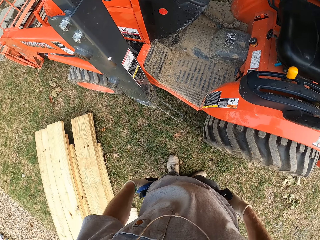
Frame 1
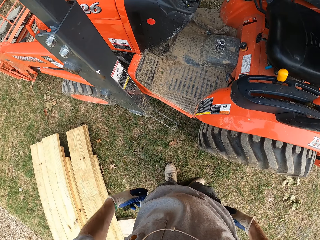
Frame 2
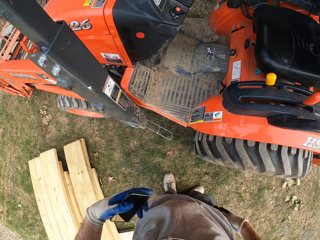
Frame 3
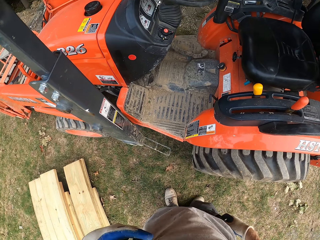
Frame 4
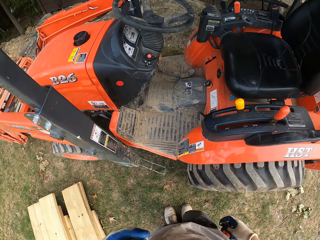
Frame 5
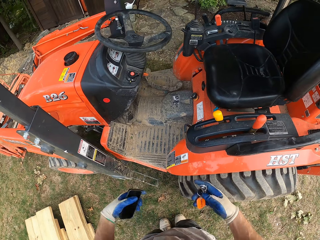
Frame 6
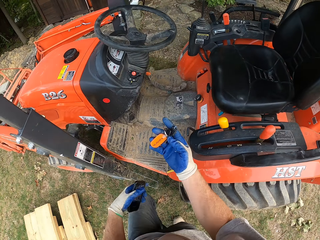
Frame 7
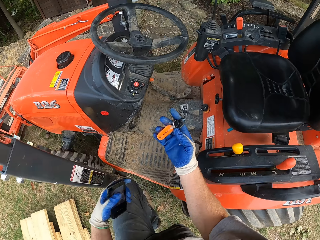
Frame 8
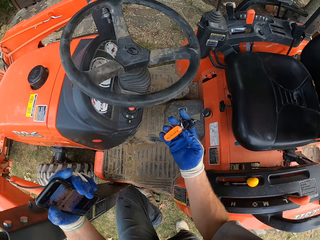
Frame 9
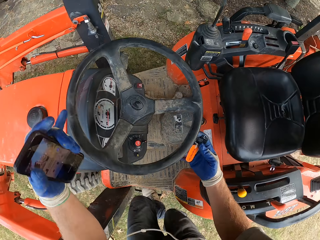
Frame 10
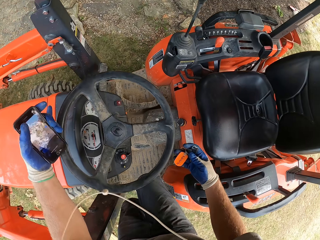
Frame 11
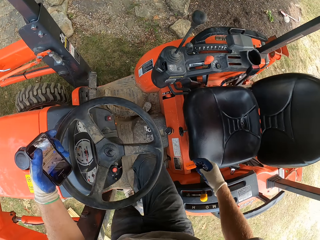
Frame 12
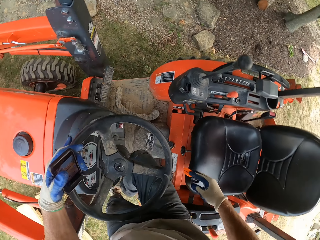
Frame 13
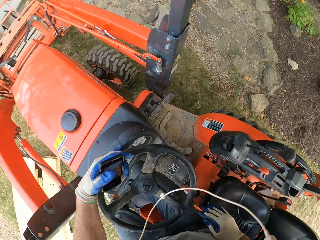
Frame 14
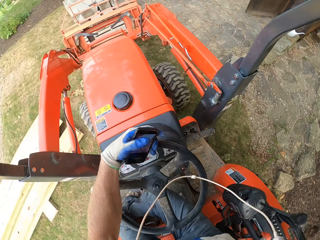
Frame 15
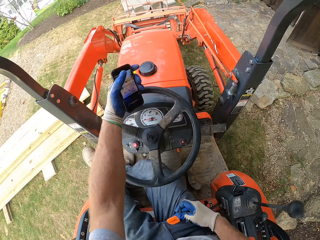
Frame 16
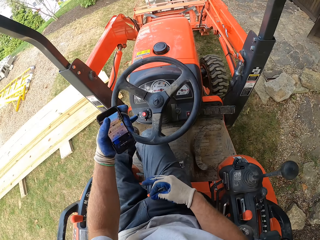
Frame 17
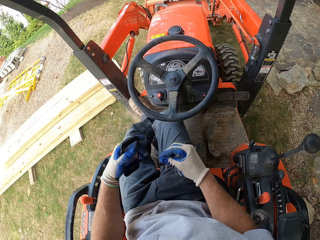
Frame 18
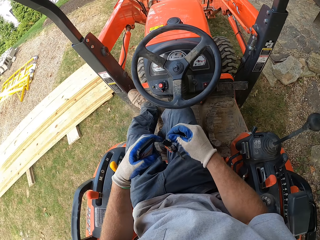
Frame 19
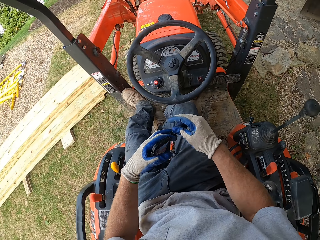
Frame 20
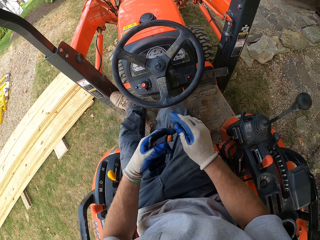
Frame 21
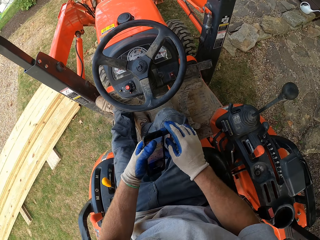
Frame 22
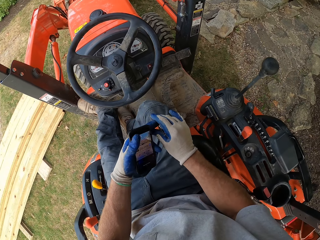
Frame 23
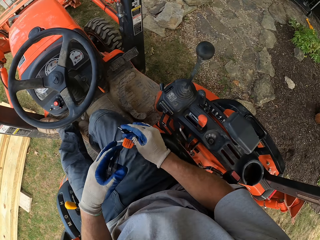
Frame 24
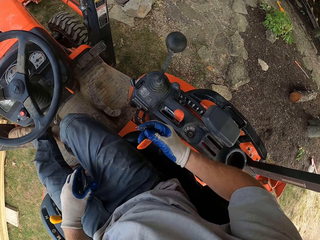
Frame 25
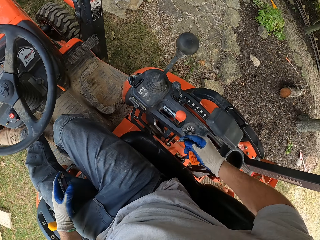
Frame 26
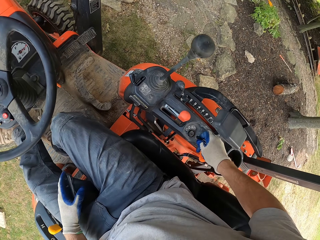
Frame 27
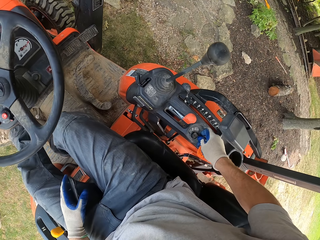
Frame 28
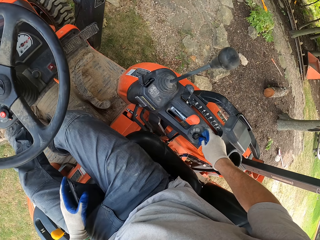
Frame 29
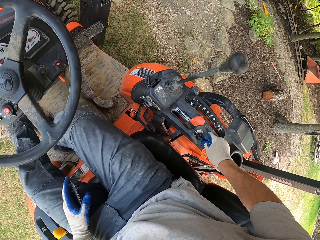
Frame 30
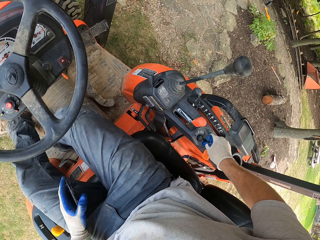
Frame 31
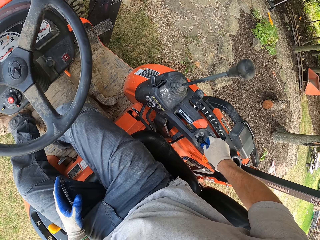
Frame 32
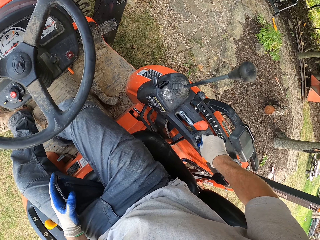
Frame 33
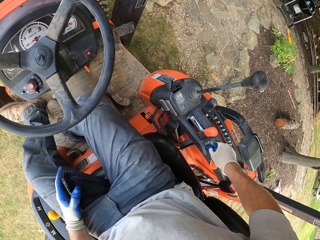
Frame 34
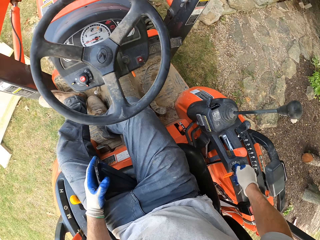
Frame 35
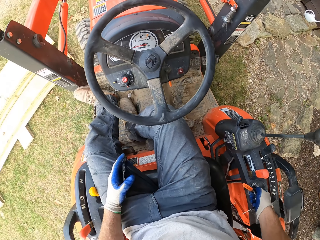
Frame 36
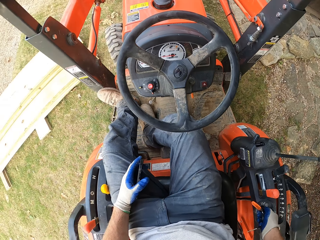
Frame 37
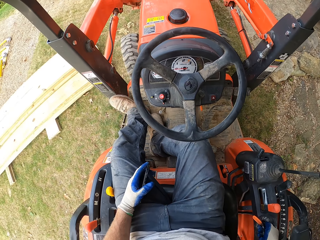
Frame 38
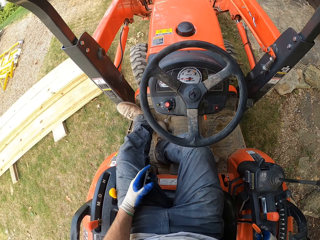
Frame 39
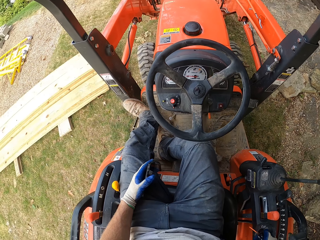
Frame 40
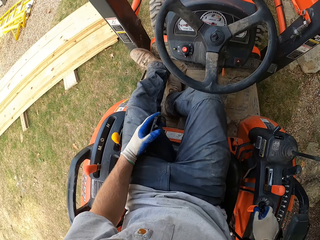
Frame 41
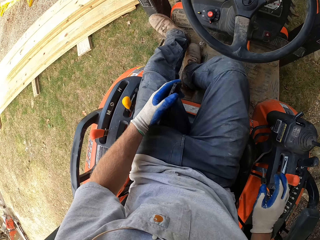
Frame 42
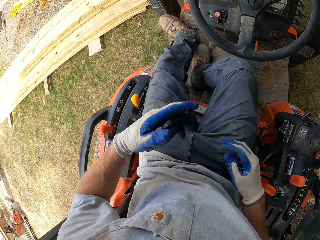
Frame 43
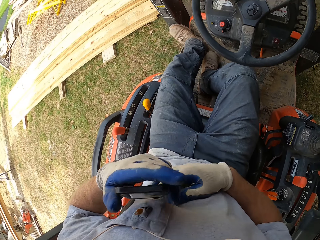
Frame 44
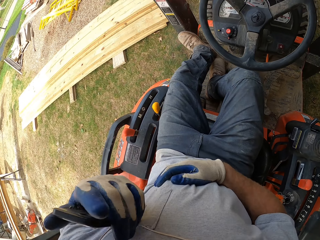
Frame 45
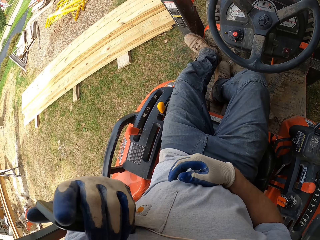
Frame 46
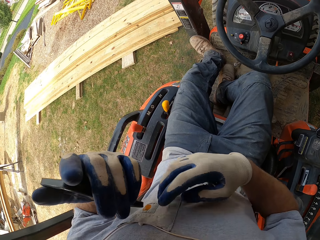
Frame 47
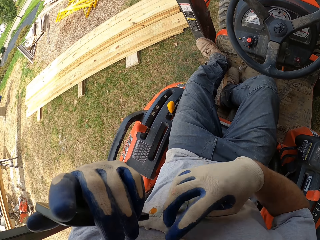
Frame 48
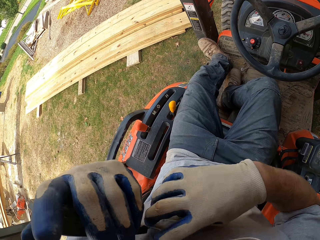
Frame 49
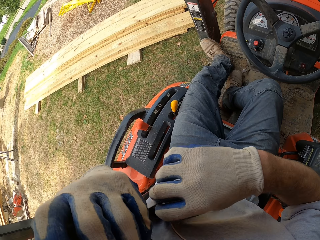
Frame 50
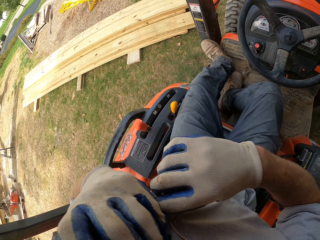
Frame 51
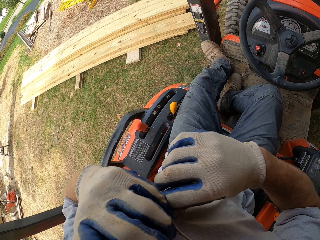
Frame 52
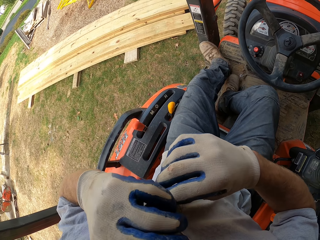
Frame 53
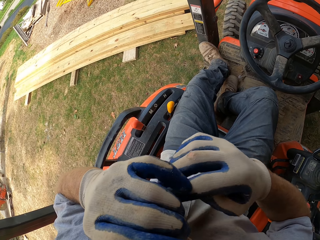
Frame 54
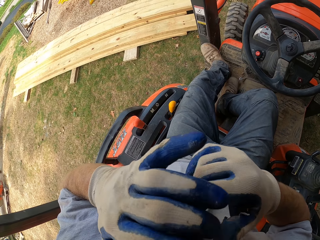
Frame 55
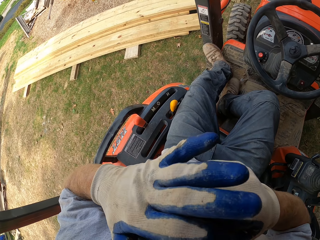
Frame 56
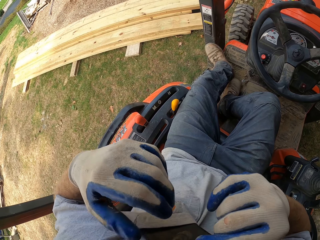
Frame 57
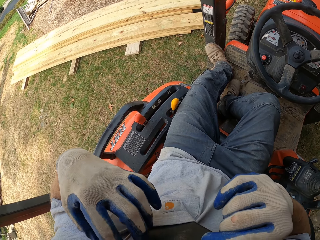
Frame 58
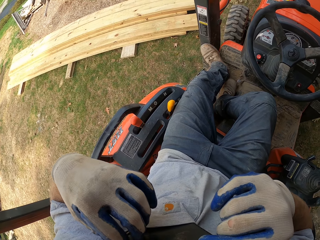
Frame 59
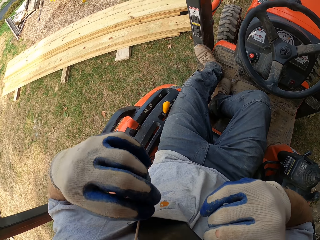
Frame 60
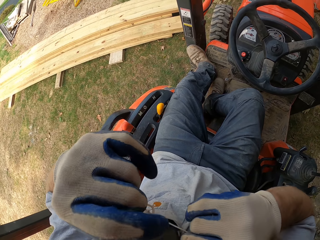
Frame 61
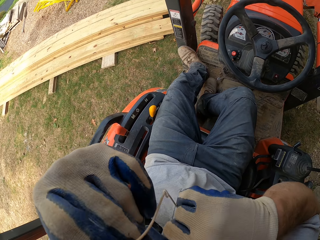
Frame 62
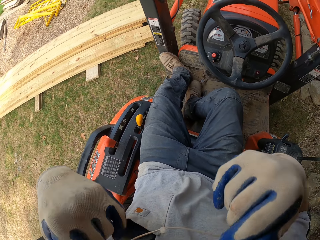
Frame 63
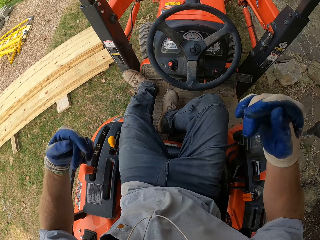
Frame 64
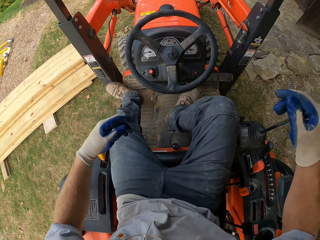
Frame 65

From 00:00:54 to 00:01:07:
The camera wearer holds a phone on his left hand. He removes a key from his pocket with his right hand. He climbs the tractor. He puts the key in the ignition of the forklift. He puts his phone in the pocket of the t-shirt.

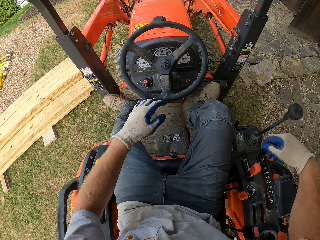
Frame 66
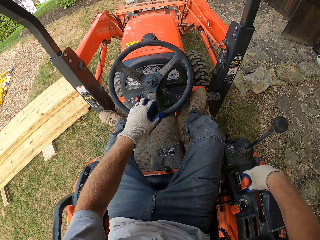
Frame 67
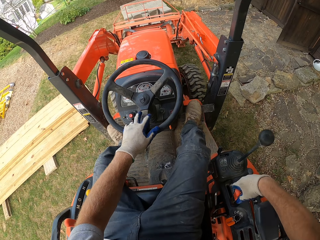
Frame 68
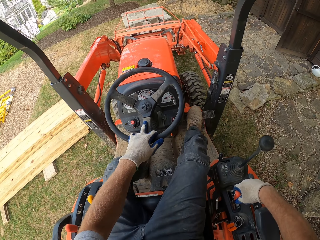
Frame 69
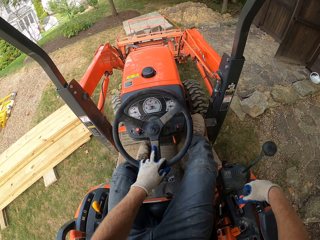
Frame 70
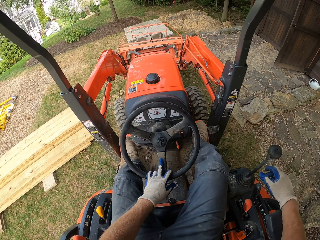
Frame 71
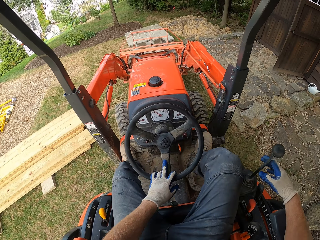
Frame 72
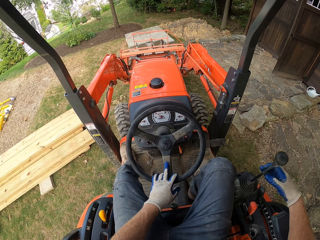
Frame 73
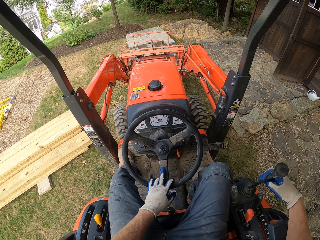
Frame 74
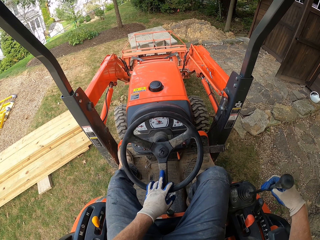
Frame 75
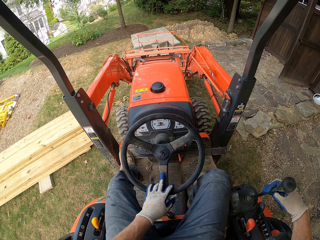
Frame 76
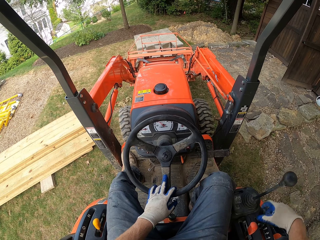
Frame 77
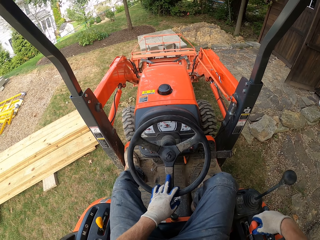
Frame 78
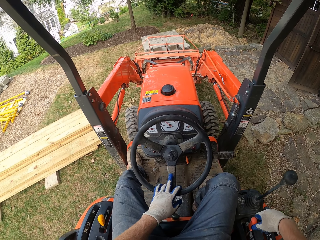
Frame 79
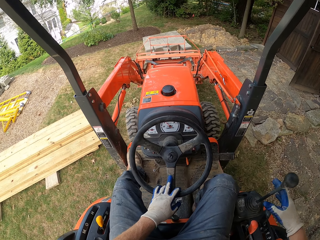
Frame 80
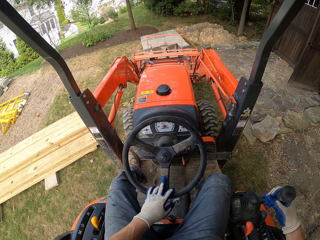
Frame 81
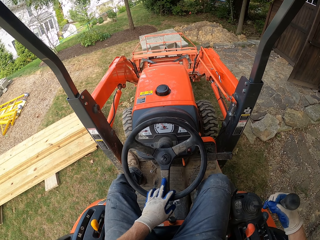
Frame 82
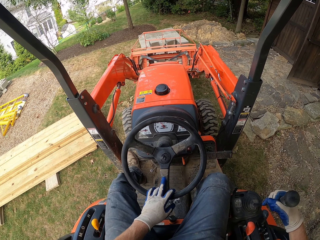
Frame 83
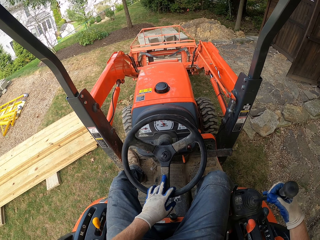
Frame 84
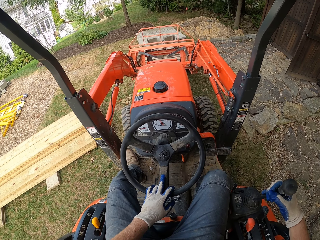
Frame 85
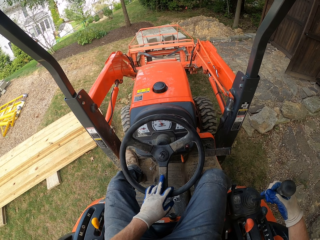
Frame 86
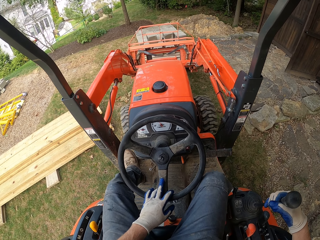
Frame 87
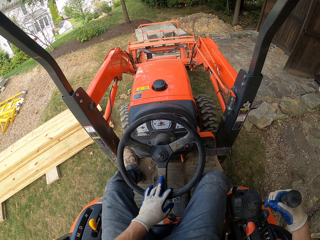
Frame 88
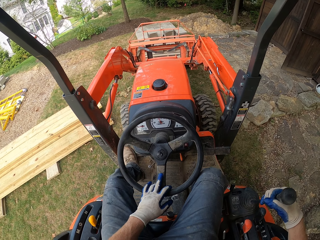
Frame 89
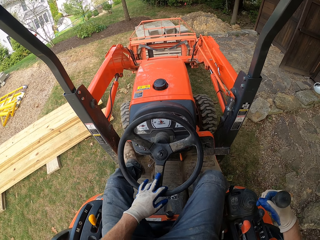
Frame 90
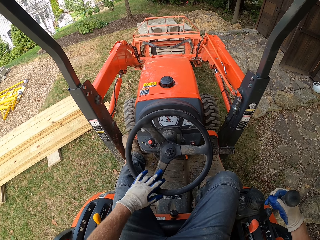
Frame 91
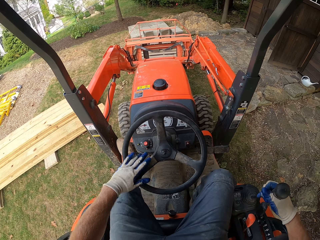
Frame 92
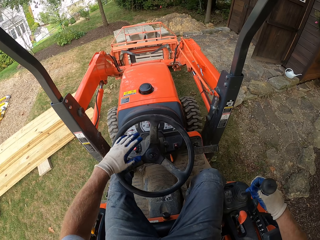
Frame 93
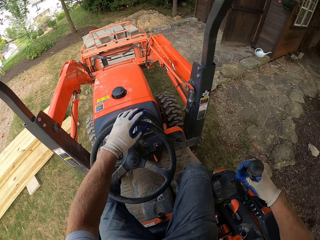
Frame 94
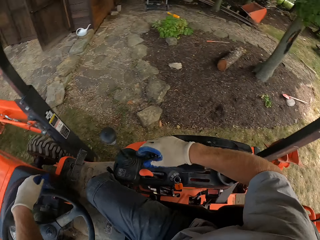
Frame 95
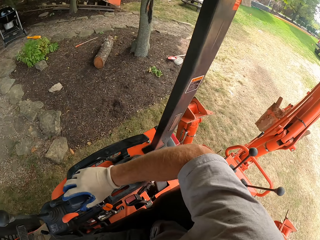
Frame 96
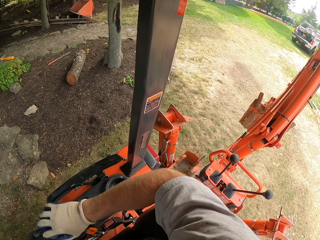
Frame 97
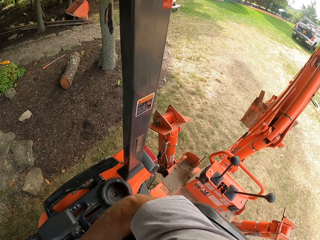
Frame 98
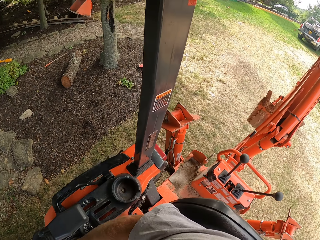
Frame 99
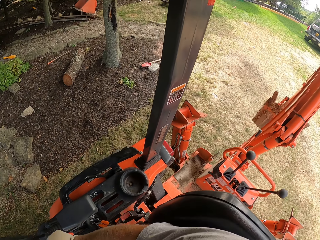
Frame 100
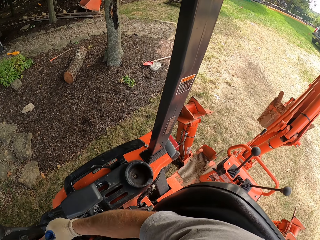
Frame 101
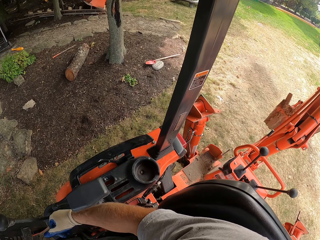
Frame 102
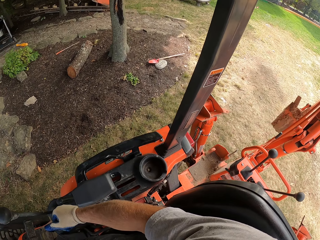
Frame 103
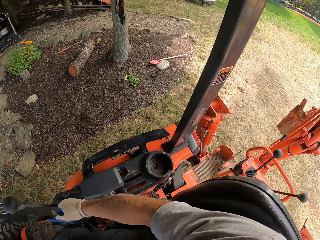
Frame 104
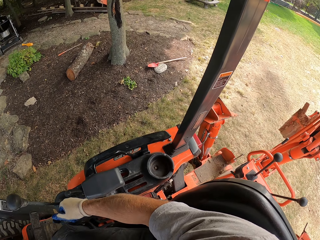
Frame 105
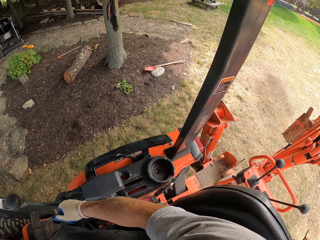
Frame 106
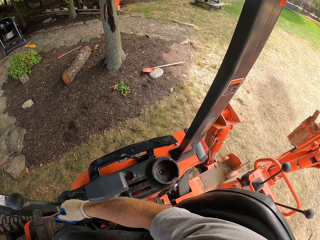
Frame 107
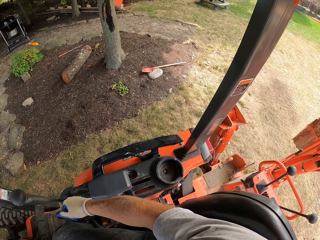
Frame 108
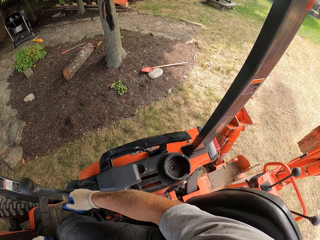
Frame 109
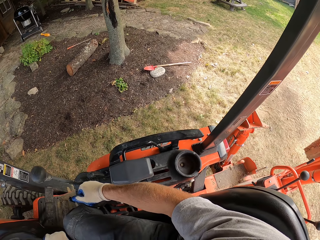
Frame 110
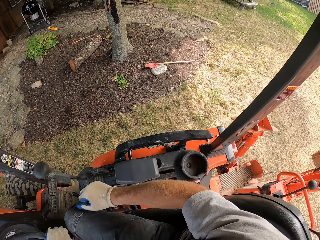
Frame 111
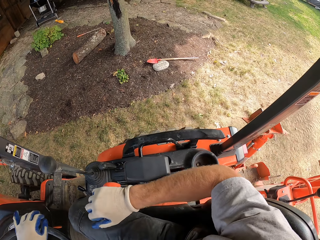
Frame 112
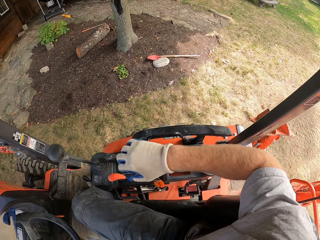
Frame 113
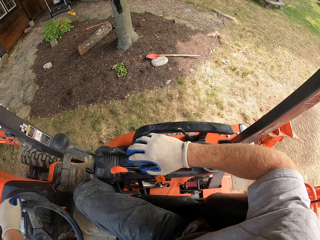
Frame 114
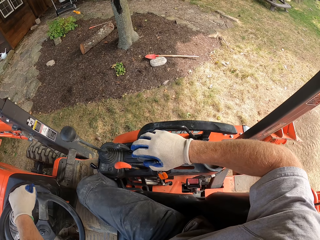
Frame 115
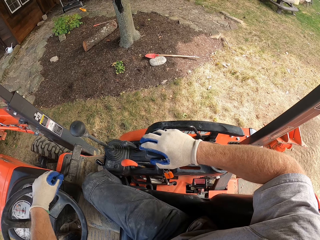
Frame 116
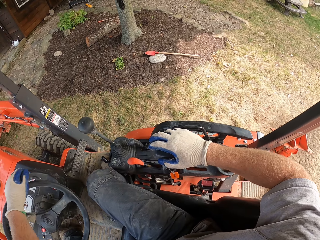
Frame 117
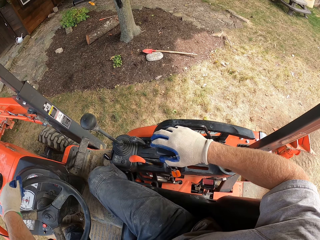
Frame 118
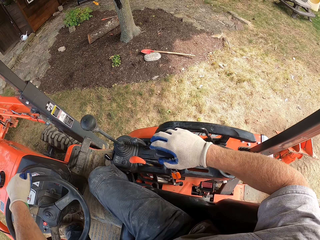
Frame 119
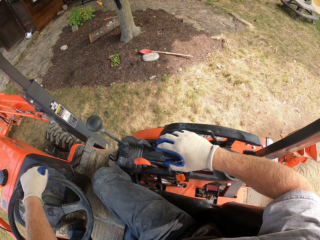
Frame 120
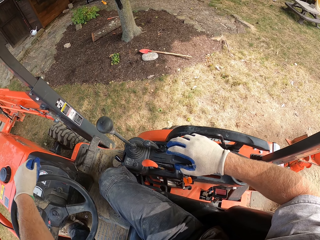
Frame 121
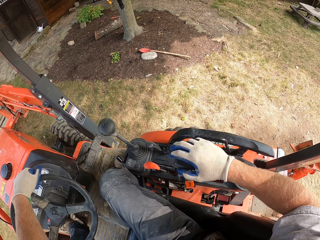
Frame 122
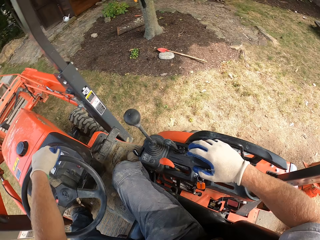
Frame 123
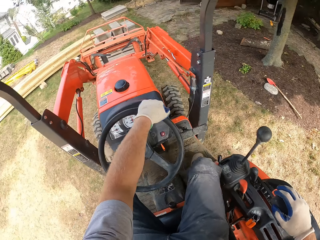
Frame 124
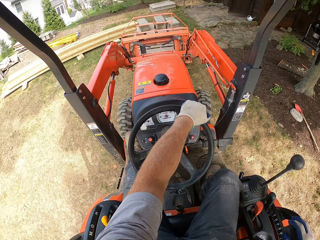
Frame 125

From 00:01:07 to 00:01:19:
The camera wearer drives the tractor. They pull the hand brake of the forklift. They pull the hand brake of the forklift again. They touch the steering of the forklift. They reverse the forklift.
